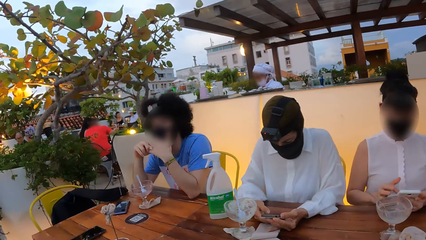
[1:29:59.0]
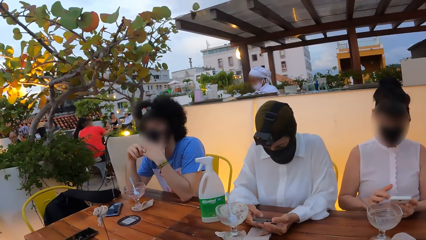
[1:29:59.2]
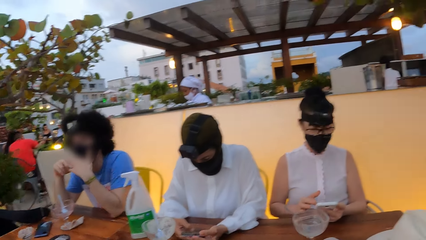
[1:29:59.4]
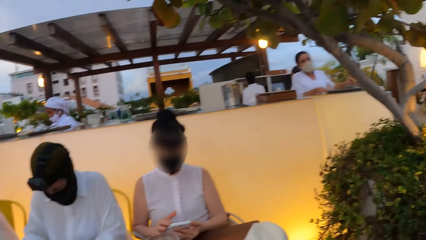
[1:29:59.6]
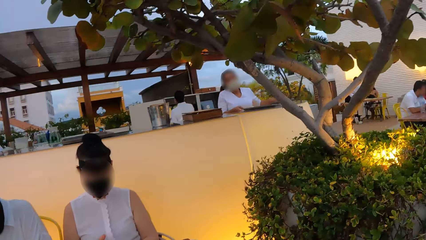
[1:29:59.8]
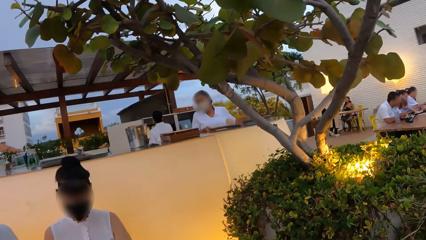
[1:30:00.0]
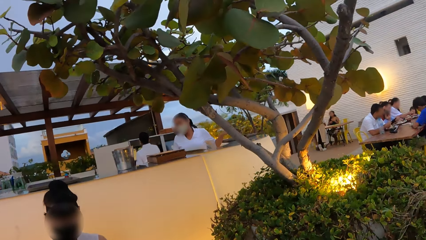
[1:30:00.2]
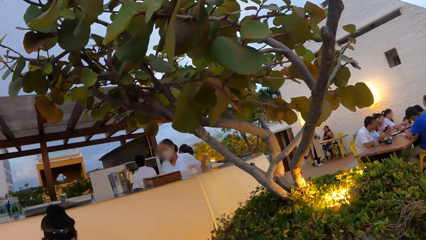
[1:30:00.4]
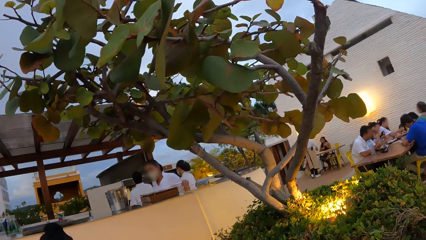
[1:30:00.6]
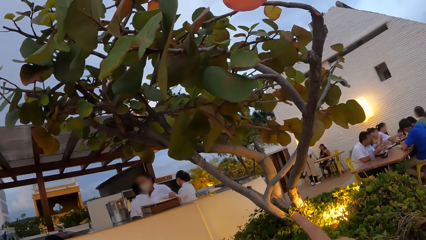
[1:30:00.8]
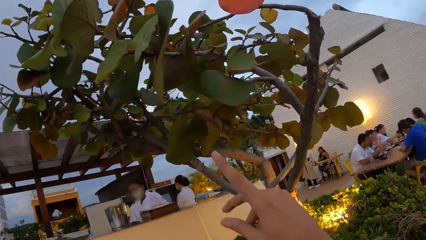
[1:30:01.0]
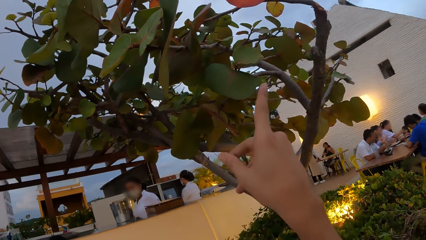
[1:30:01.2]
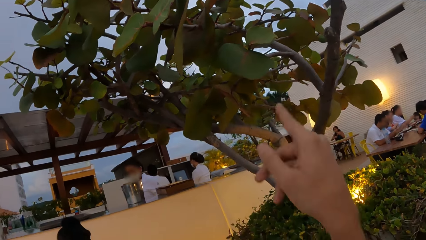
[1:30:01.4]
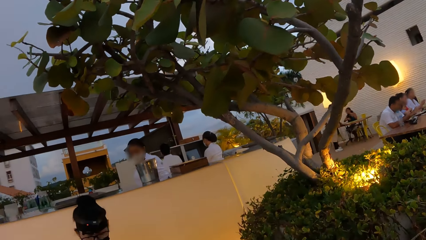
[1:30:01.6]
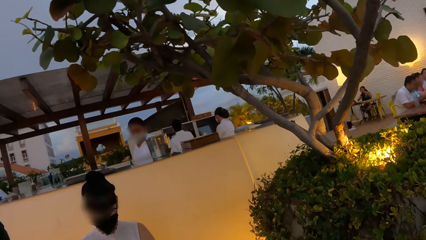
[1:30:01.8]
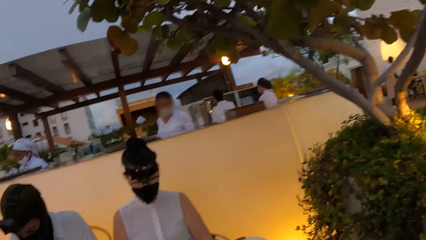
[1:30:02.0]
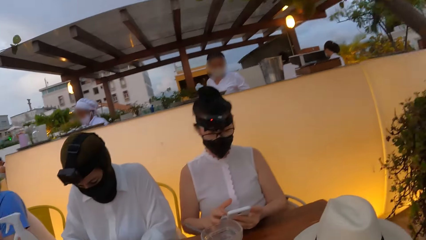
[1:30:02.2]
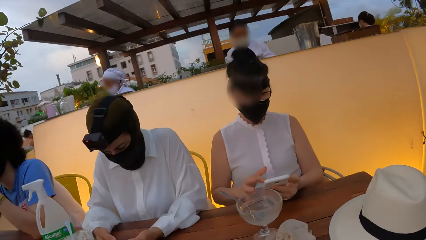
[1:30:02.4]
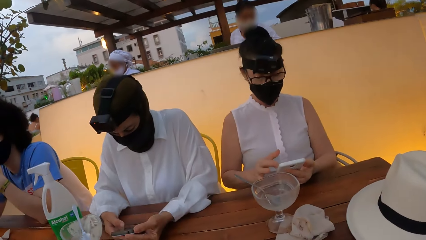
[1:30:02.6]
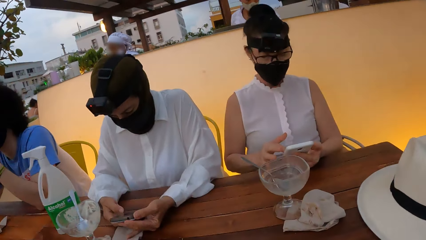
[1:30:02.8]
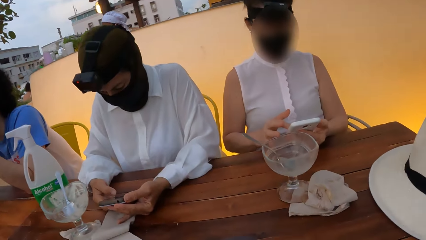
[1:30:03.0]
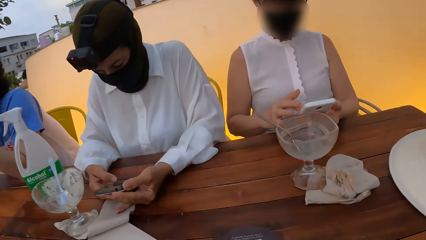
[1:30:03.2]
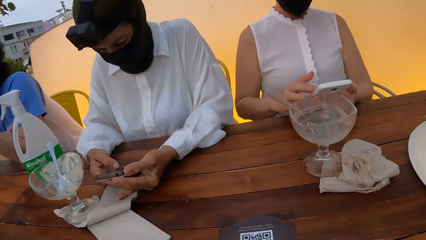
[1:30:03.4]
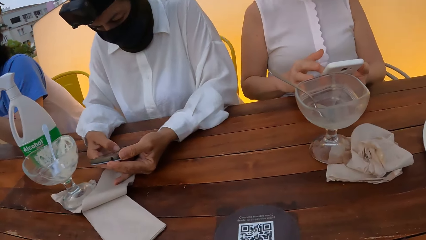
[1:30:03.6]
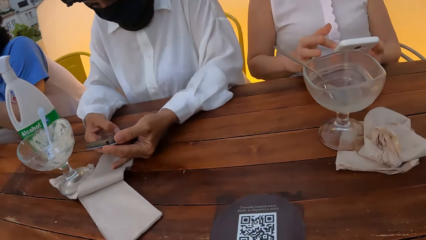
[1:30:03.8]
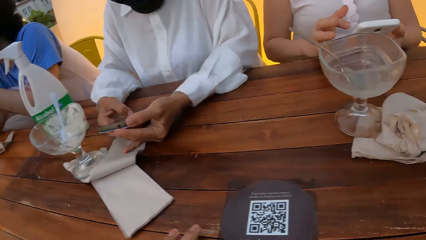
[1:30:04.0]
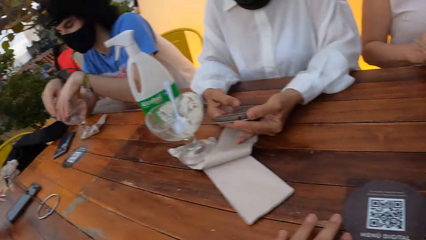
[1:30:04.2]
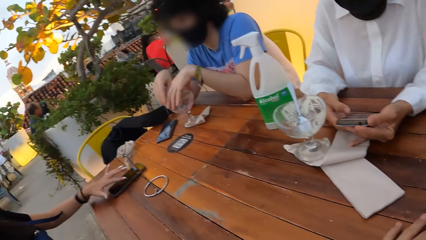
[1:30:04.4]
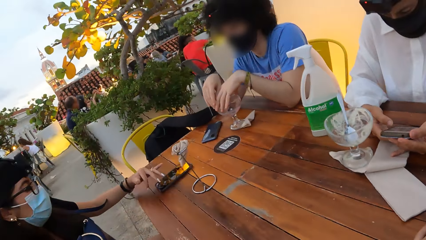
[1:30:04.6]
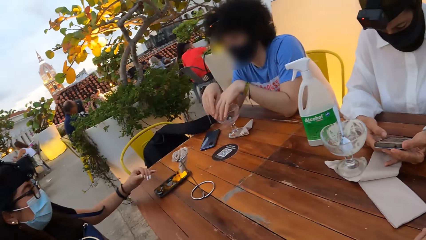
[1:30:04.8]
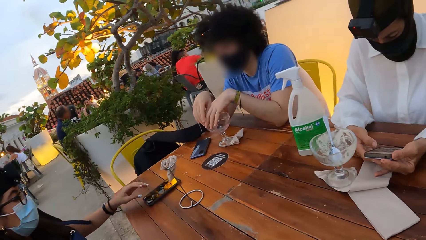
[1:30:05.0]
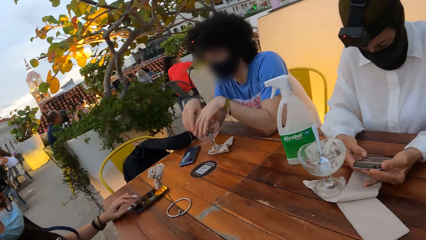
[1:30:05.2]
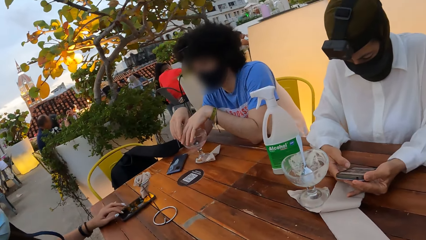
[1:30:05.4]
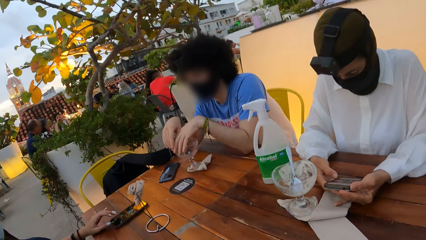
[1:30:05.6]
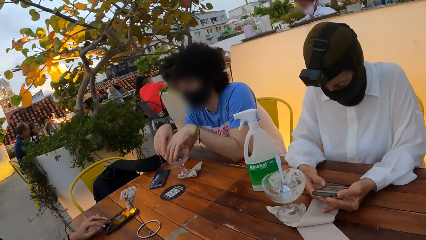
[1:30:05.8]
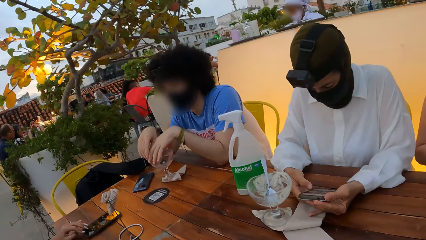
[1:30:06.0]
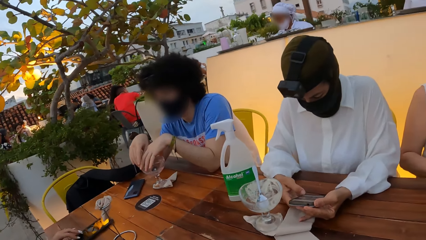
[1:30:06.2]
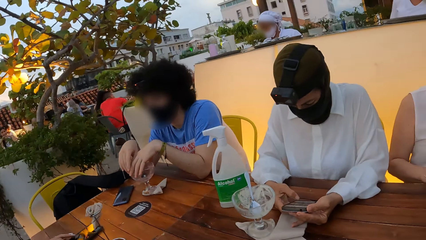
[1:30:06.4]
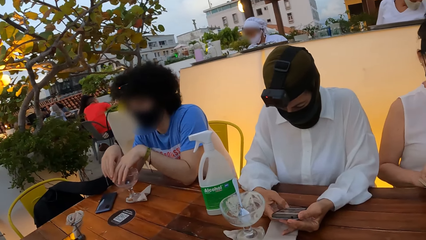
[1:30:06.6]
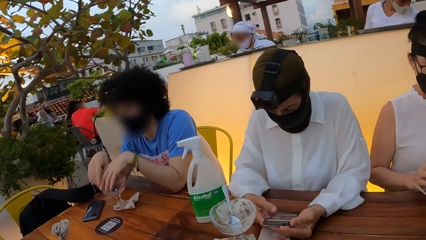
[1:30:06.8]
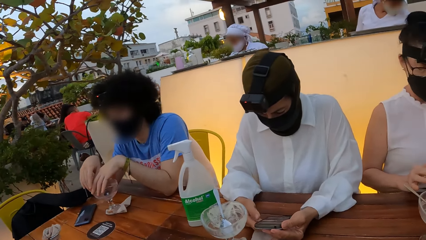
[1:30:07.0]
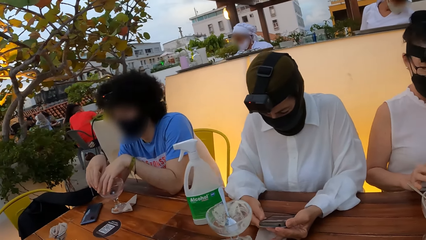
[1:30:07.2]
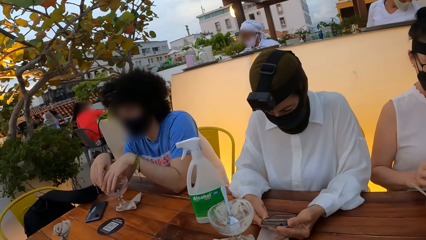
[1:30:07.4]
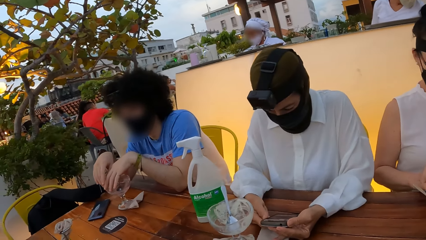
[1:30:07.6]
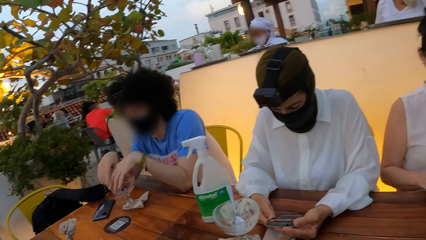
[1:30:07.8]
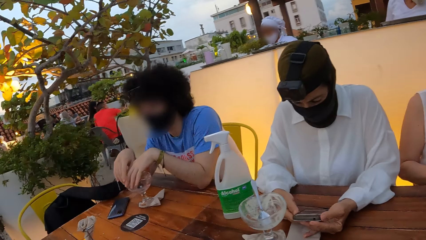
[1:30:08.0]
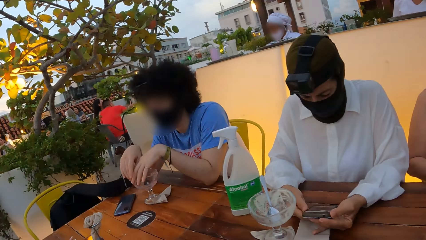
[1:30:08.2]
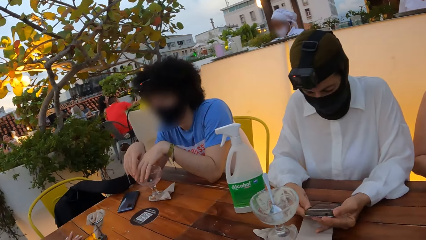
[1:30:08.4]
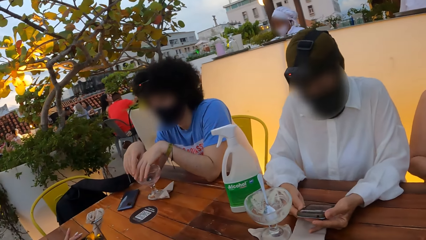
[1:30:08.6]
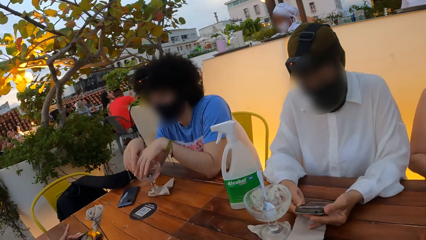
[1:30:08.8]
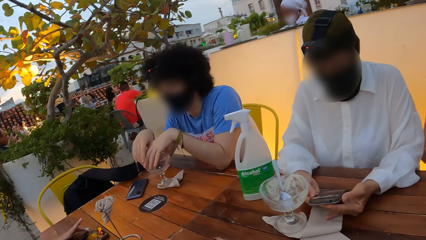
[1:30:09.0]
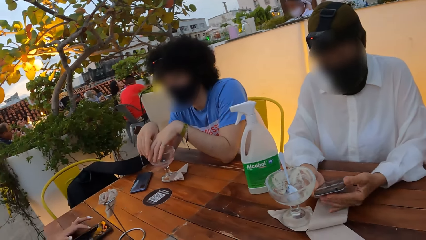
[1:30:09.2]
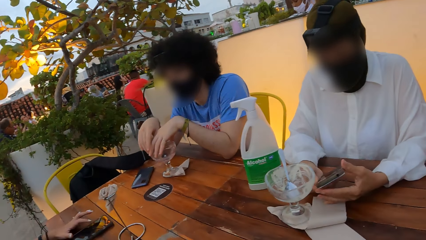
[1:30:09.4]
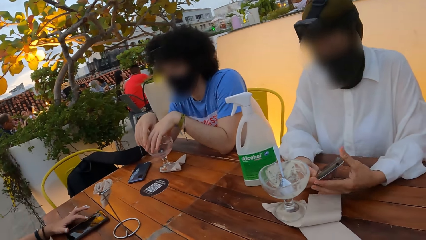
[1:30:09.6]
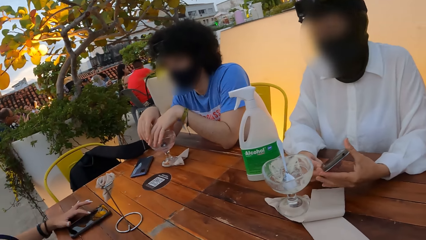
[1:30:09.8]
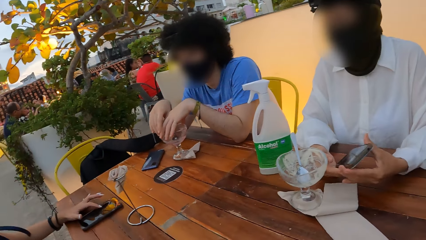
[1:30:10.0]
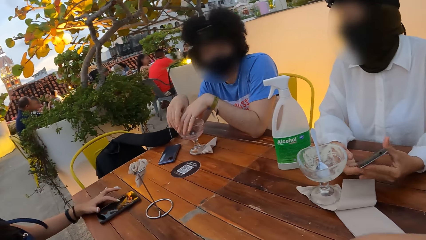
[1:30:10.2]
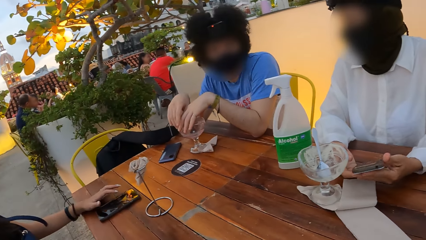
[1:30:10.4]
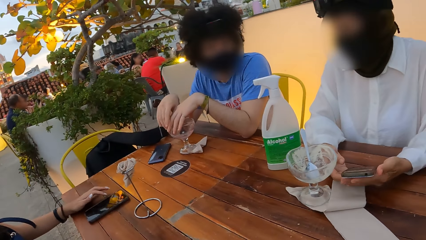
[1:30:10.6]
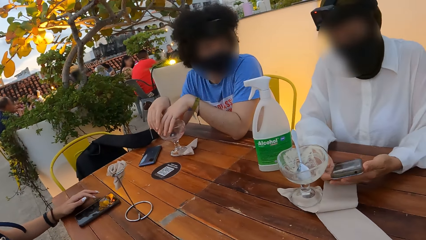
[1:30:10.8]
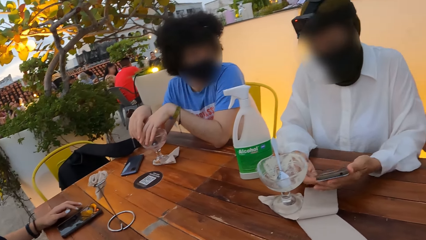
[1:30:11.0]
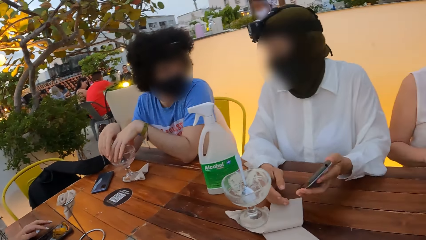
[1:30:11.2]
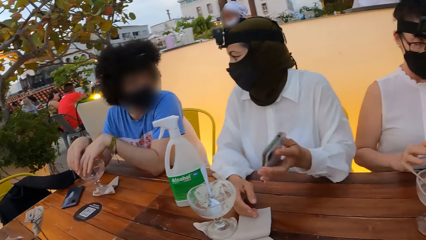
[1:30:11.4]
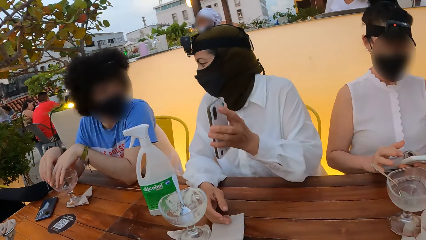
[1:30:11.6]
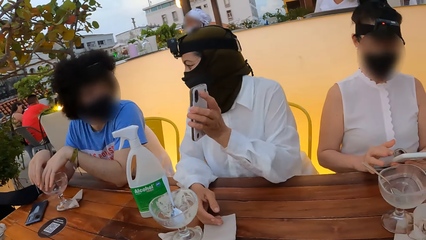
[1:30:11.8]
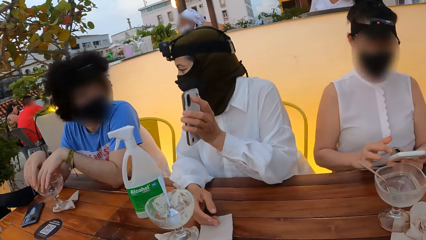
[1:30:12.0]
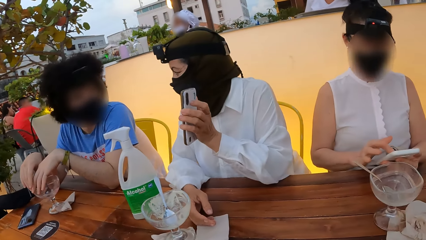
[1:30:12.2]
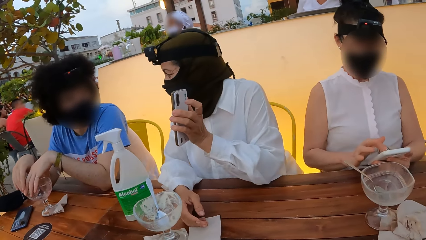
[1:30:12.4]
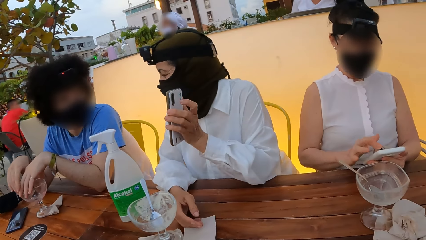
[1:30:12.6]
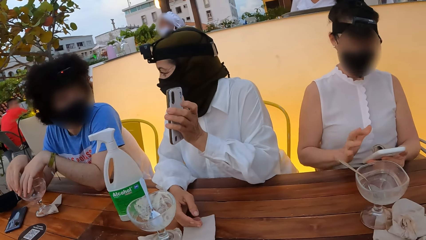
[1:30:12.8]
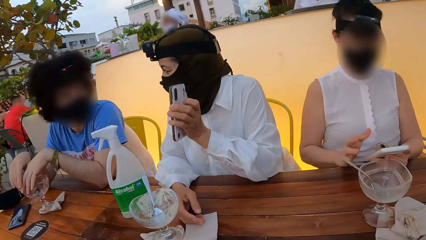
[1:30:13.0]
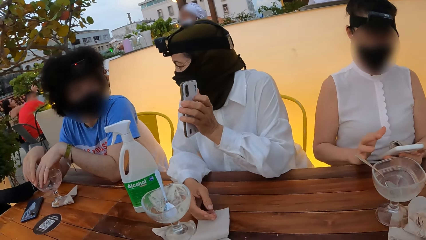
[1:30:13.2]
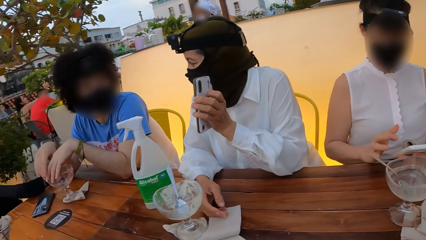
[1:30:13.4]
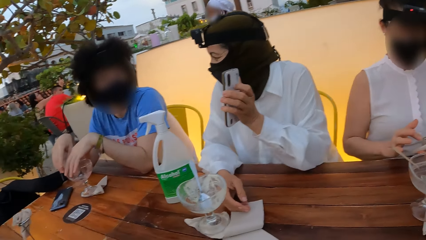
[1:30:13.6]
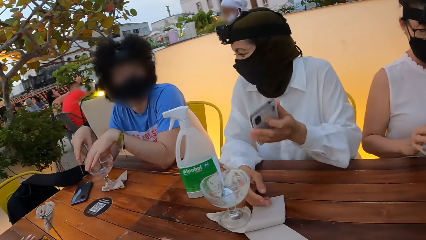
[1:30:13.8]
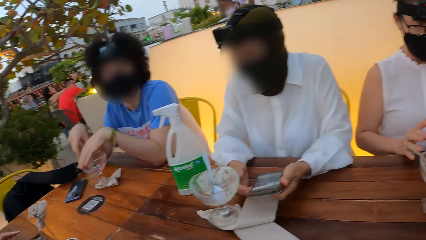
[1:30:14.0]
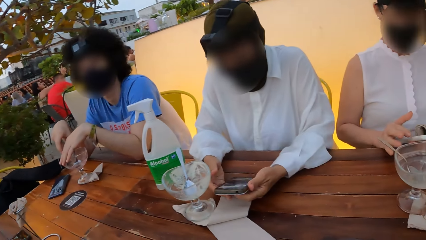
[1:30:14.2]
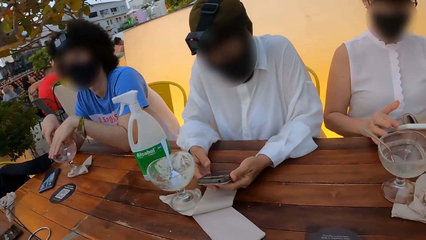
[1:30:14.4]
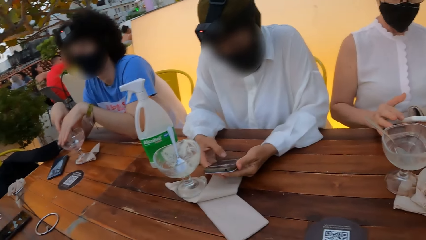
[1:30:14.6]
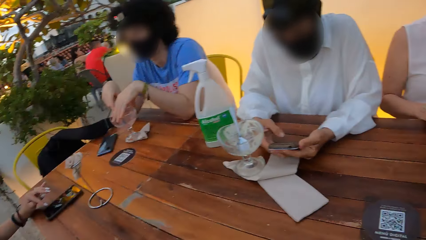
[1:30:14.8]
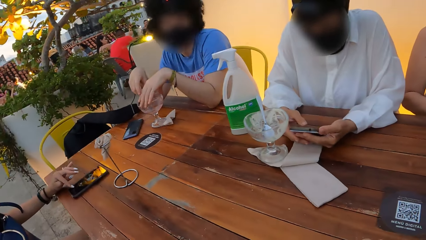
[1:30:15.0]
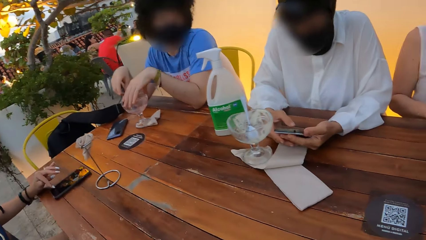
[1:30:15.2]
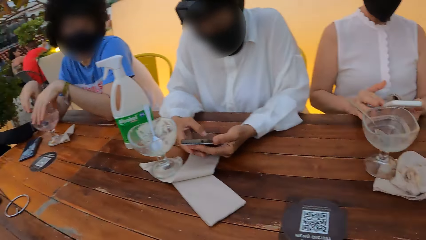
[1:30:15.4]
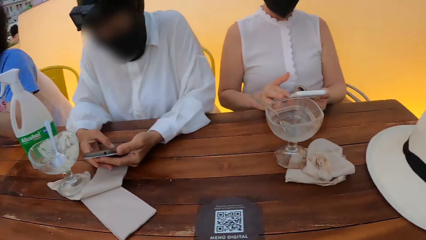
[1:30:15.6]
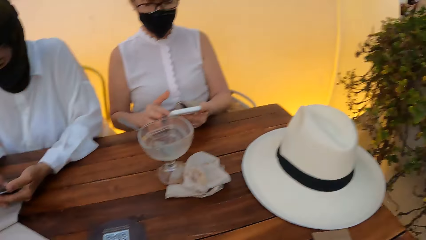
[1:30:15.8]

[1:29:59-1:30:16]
The camera wearer moves the index finger. They look around. A woman touches the phone. Another woman shows a man a phone. A person shows his phone to another person. The other woman holds the phone.
